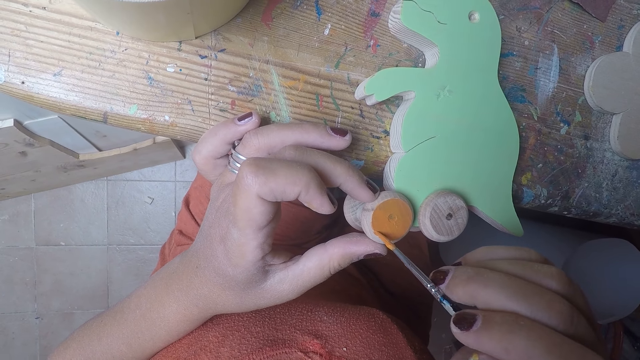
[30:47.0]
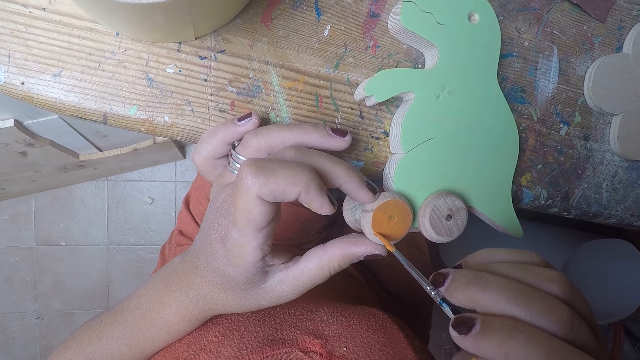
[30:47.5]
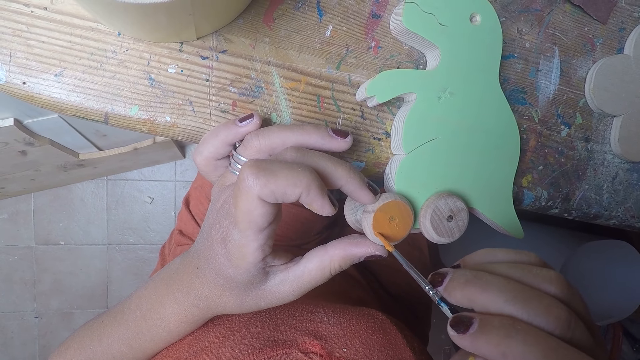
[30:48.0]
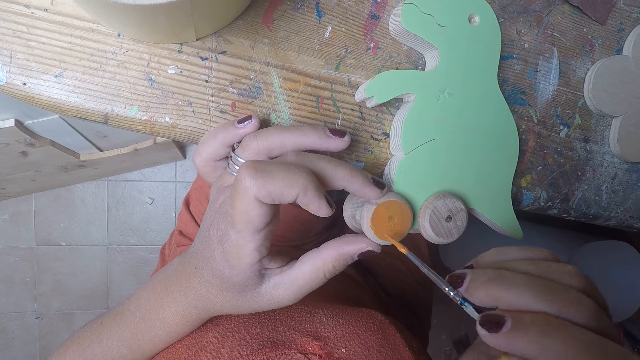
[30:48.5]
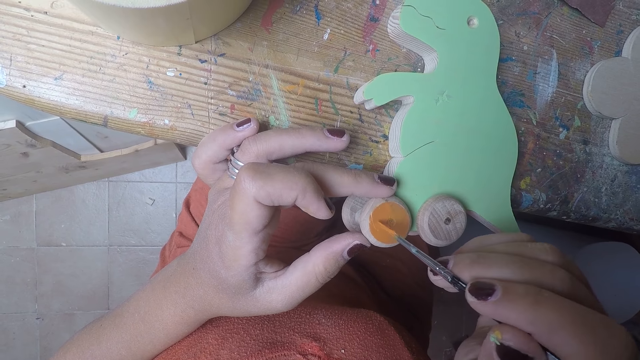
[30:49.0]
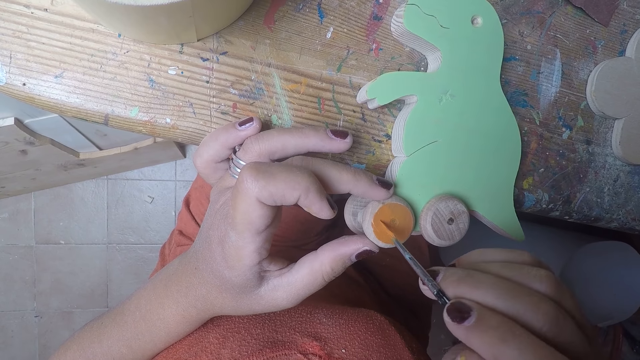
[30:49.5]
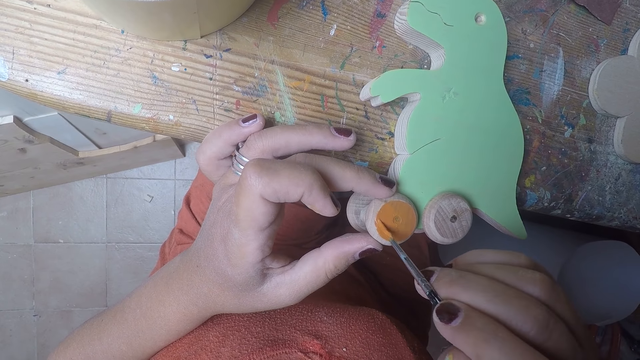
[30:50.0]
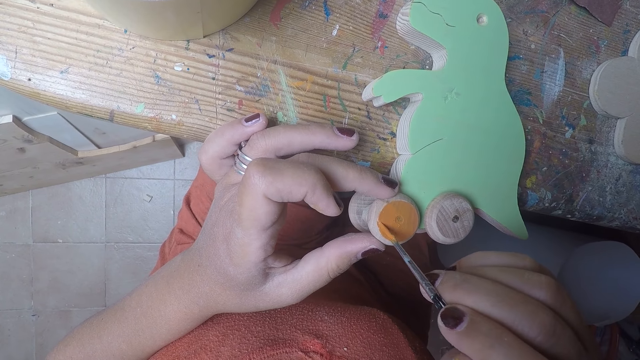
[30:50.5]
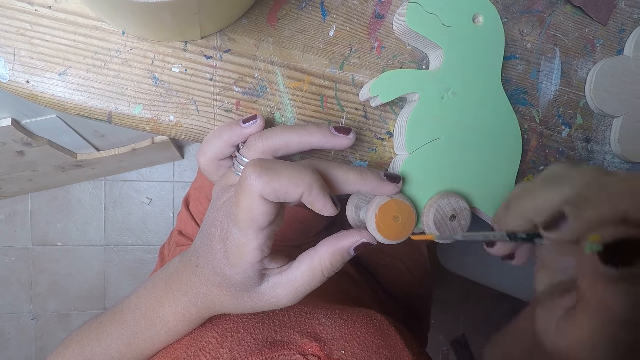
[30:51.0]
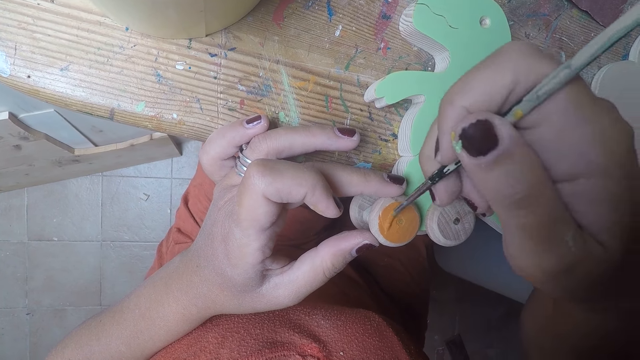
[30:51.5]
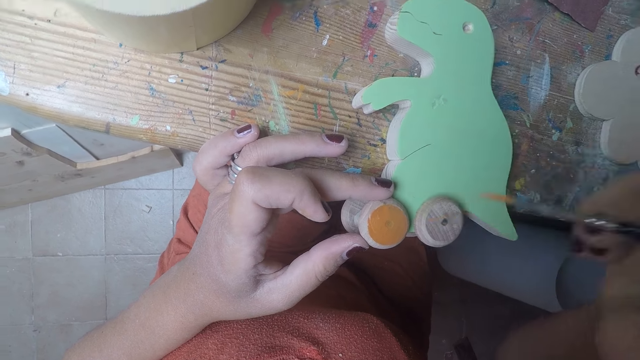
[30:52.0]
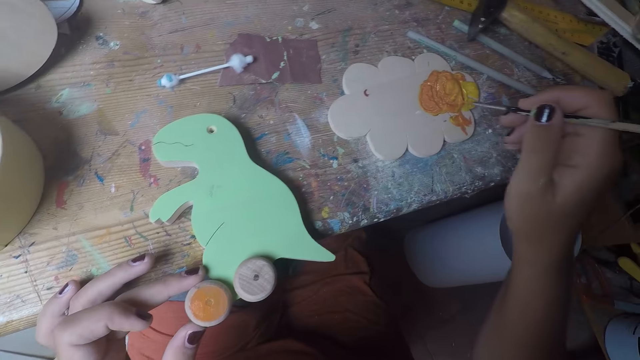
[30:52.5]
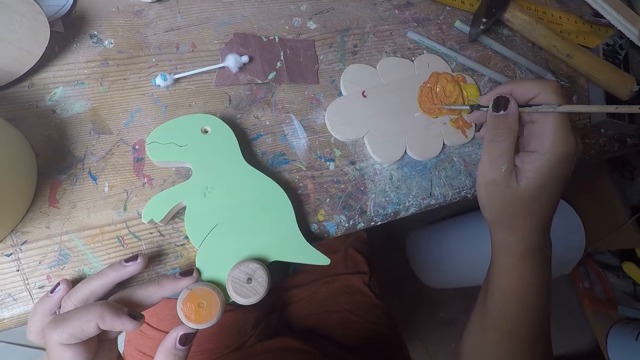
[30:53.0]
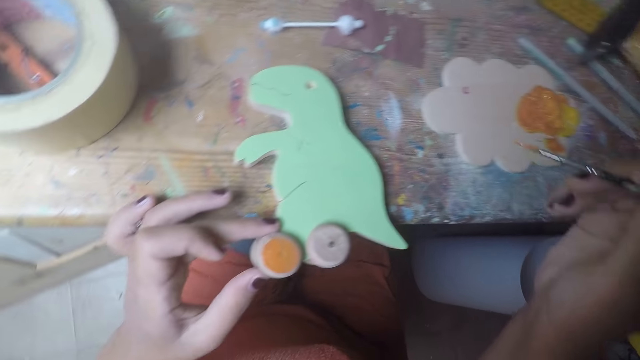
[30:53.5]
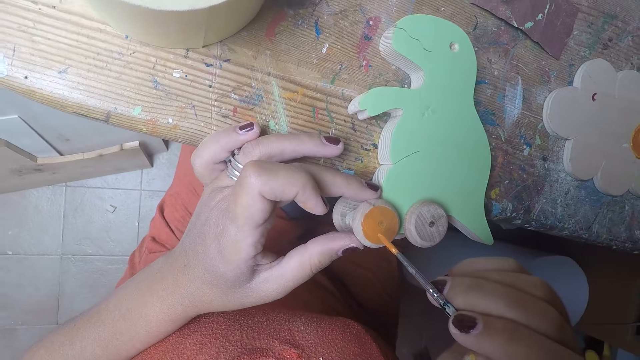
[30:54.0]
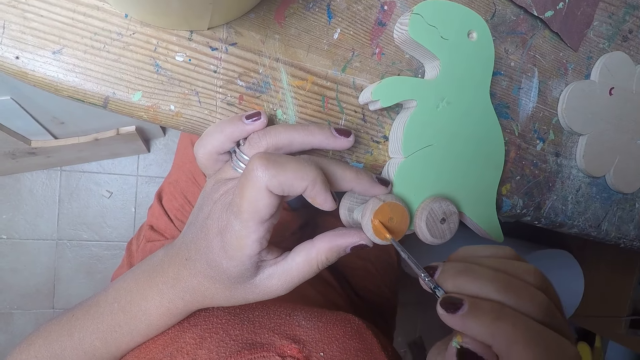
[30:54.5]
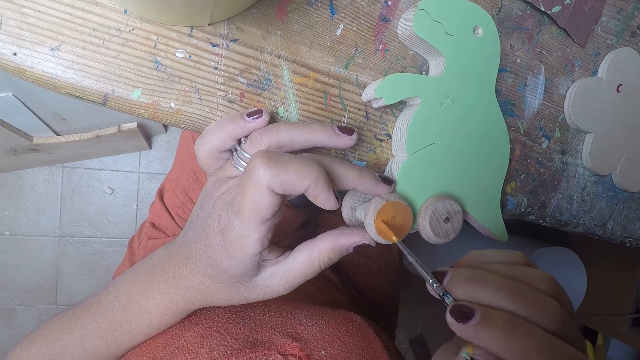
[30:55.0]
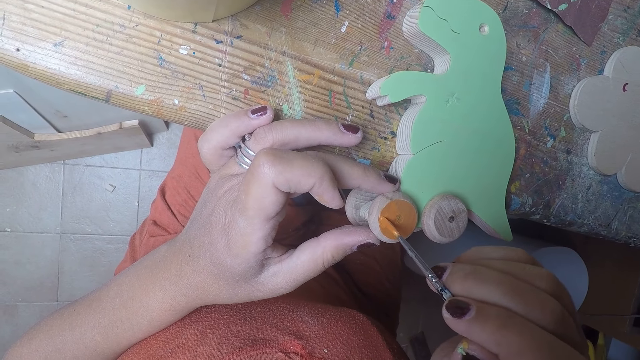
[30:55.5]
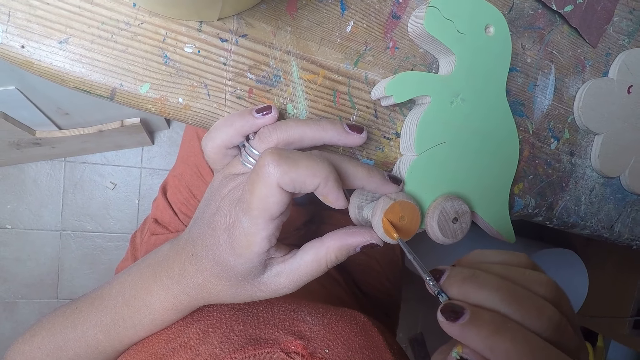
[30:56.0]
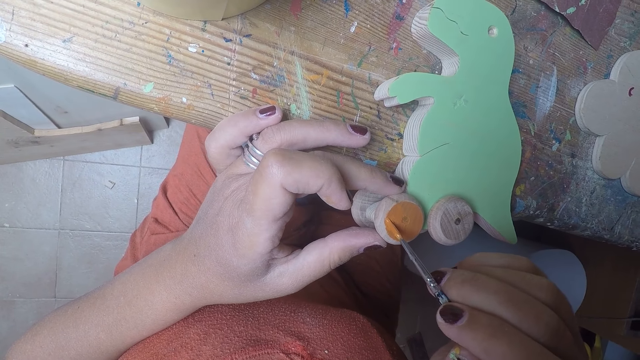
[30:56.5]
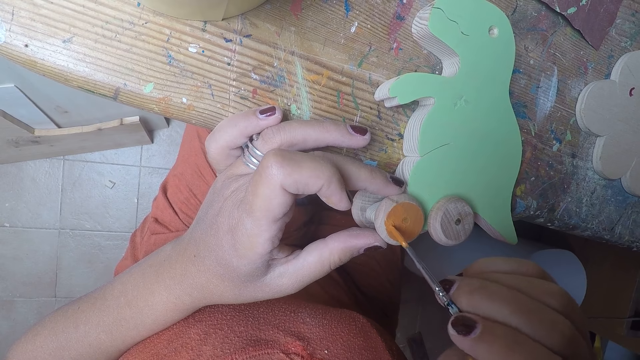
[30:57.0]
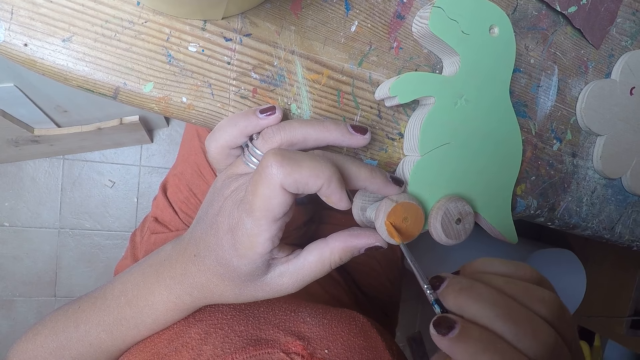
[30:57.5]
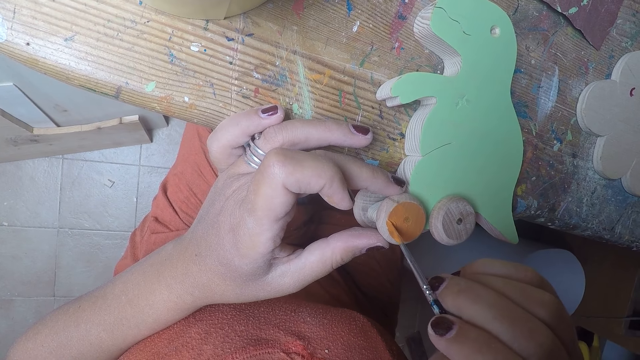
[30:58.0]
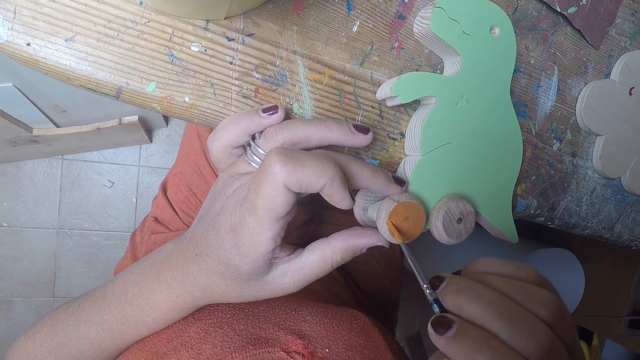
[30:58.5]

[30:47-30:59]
The camera wearer removes the brush from the wheel. She takes paint with the brush in her right hand on the wood of paint on the table. She removes the brush from the paint. She paints the round wood on the wood shaped dinosaur with the brush in her right hand.

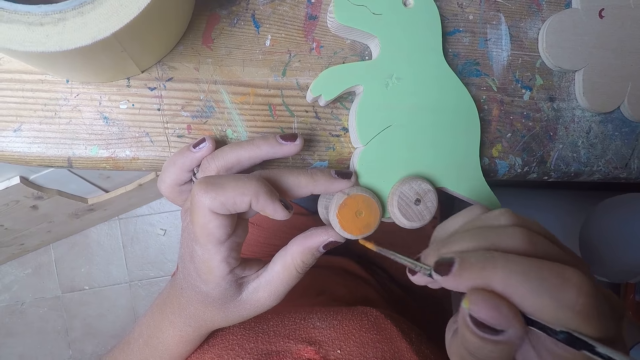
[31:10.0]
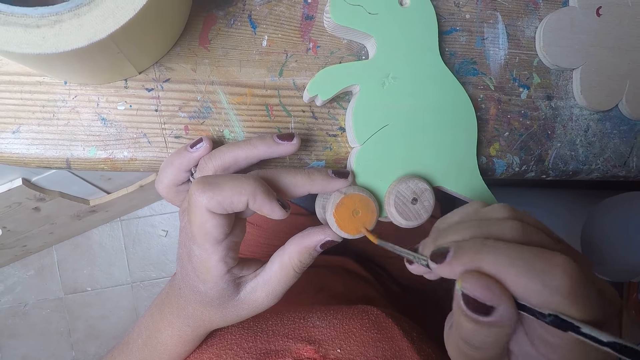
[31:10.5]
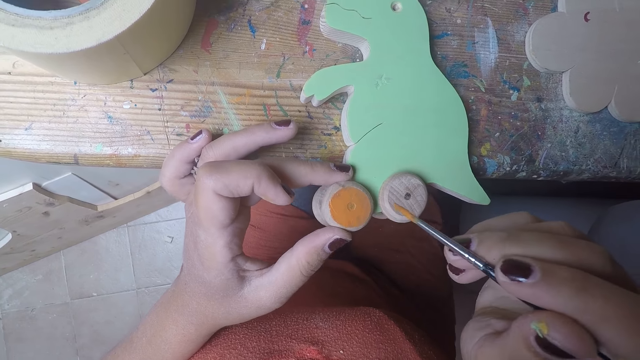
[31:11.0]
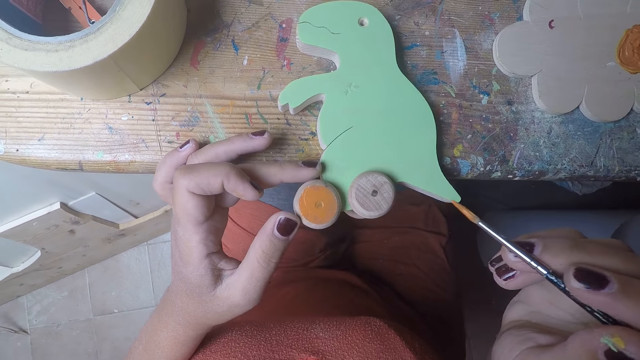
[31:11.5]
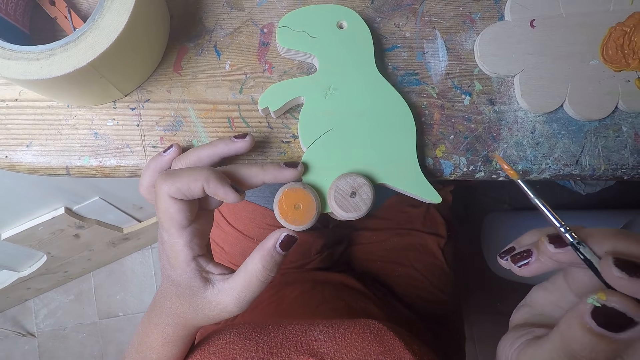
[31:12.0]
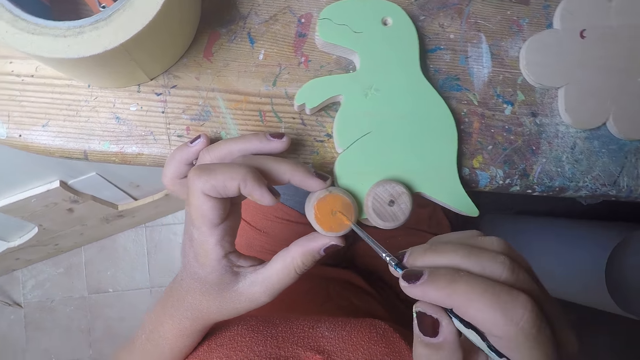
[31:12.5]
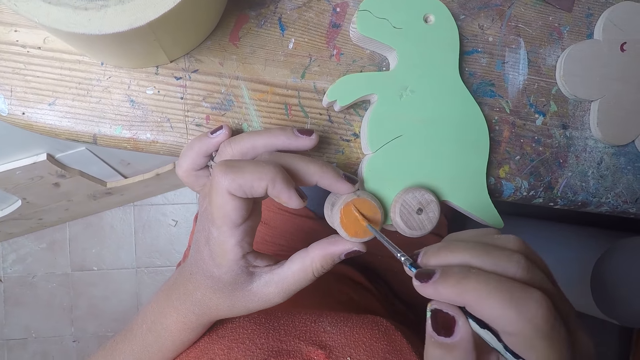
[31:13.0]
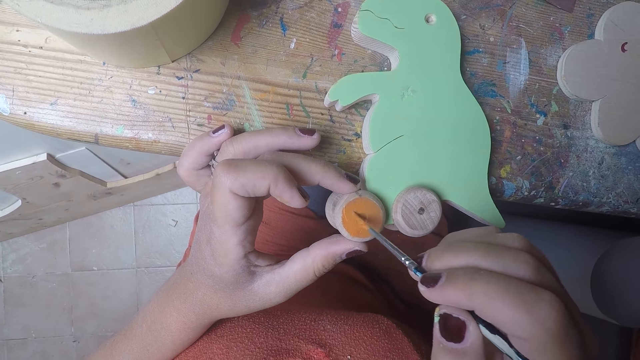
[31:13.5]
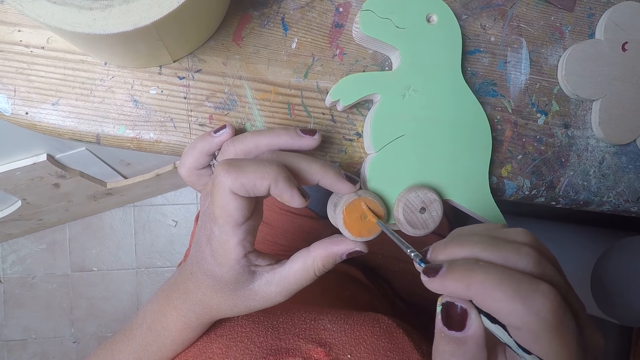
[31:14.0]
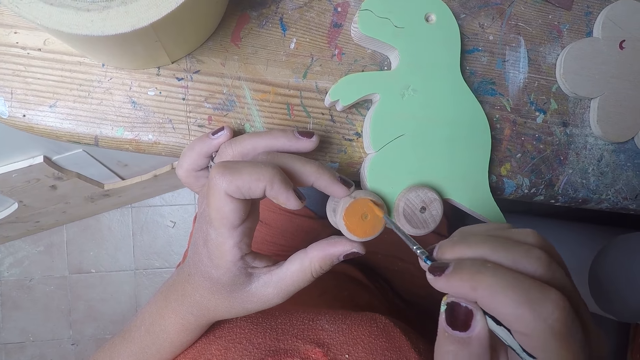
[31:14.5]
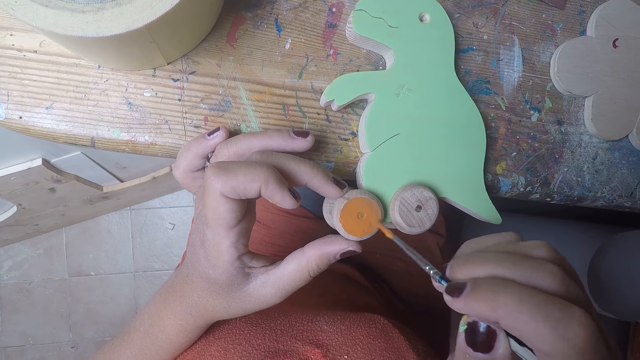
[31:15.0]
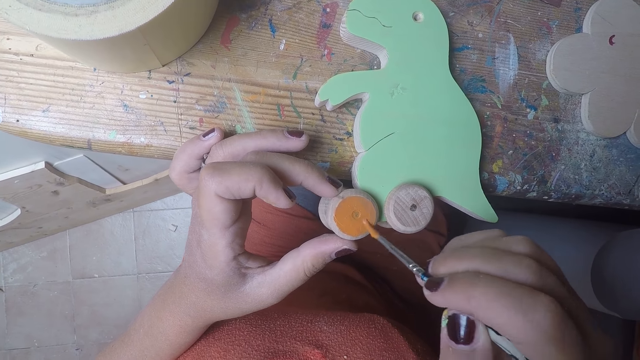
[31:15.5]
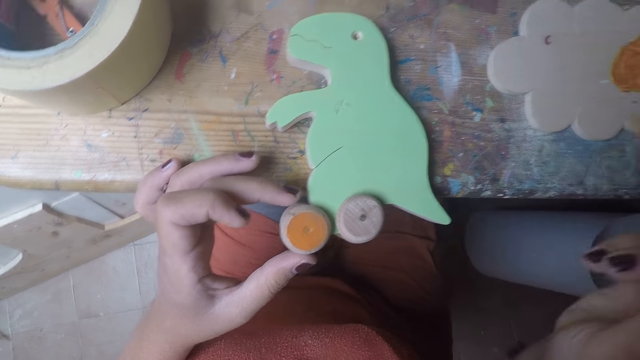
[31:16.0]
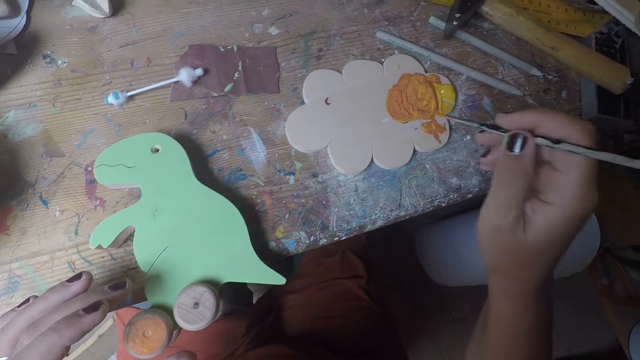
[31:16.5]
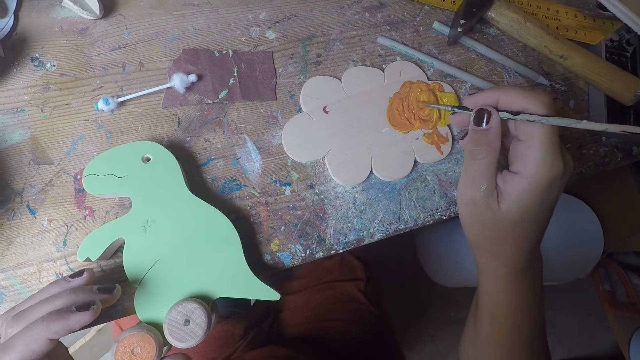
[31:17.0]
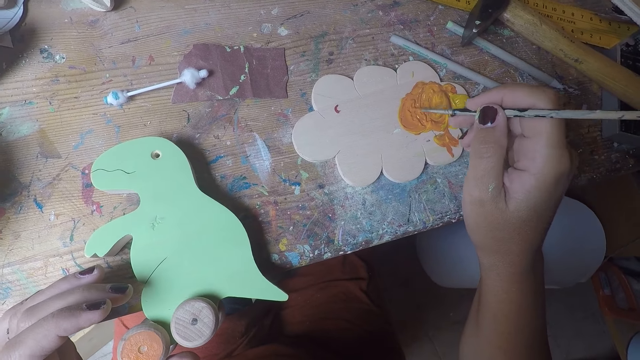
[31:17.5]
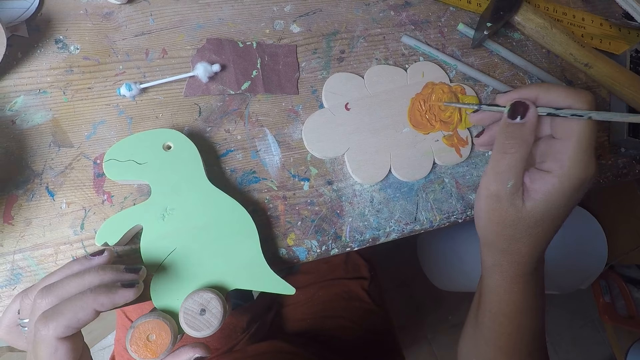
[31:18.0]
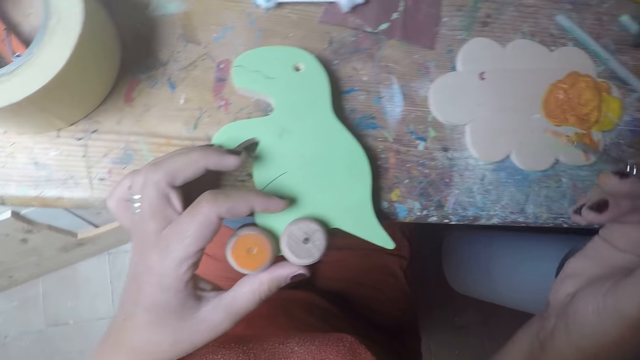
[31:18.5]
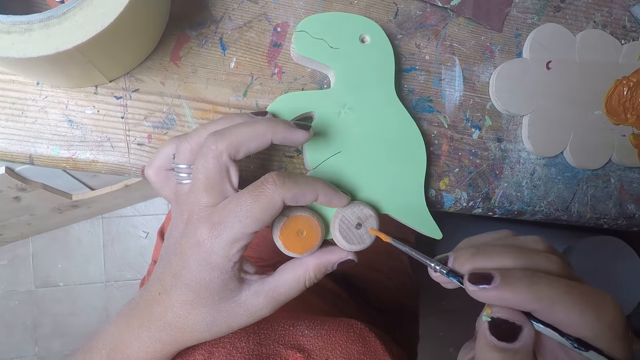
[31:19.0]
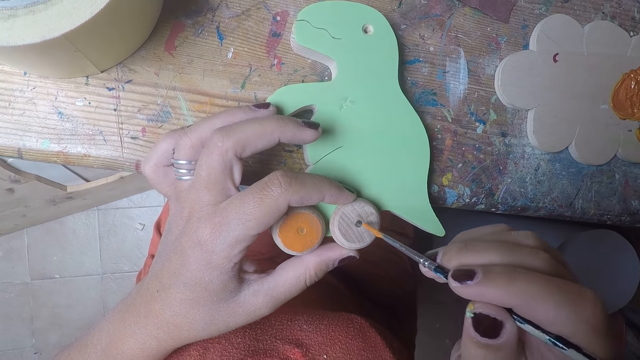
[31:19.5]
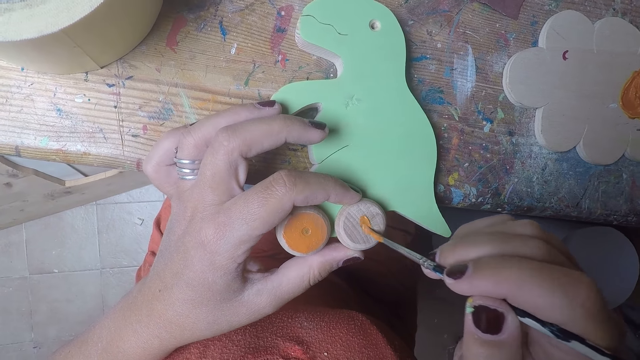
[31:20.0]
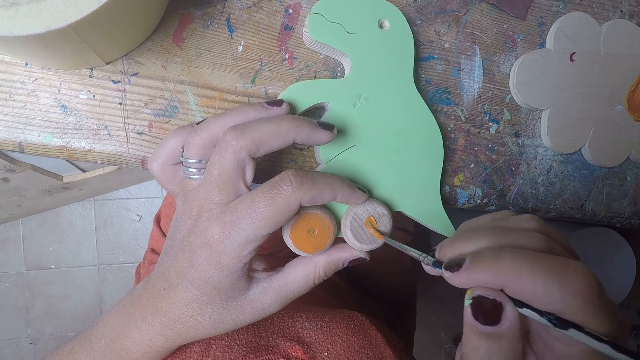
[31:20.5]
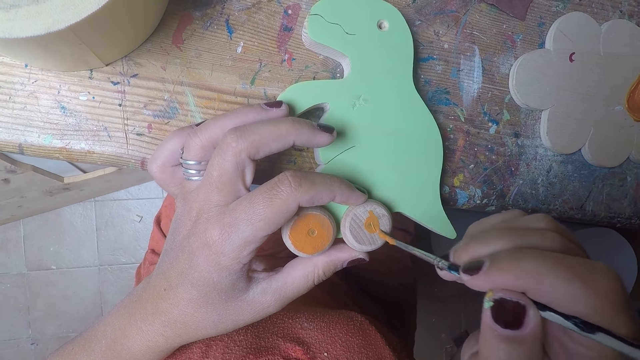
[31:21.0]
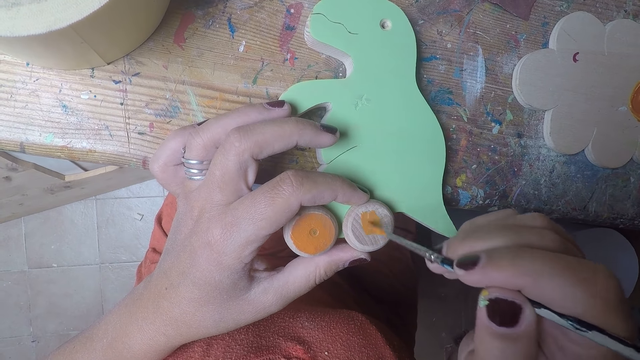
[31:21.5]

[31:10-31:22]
The camera wearer removes the brush from the wheel. She rolls the round wood on the wood shaped dinosaur with her left hand. She paints the round wood on the wood shaped dinosaur with the brush in her right hand. She removes the brush from the wheel. She takes paint with the brush in her right hand on the wood of paint on the table. She removes the brush from the paint. She paints the round wood on the wood shaped dinosaur with the brush in her right hand.
